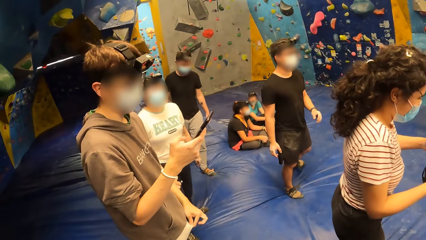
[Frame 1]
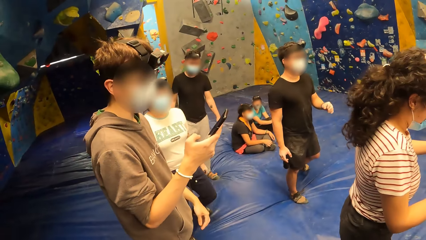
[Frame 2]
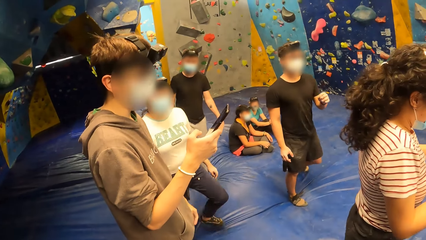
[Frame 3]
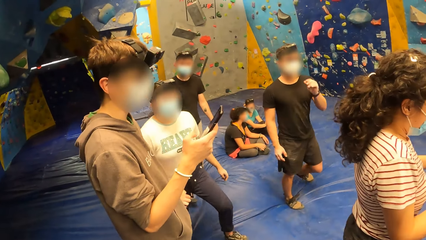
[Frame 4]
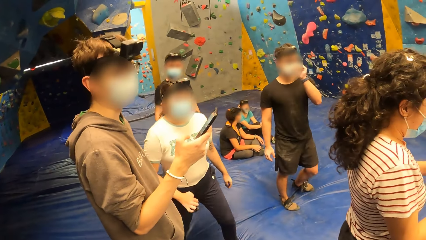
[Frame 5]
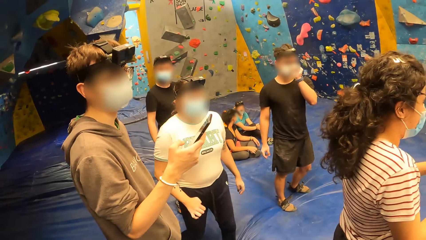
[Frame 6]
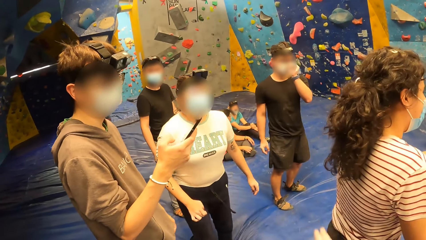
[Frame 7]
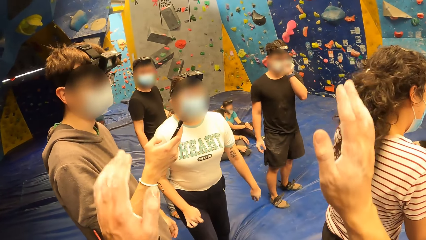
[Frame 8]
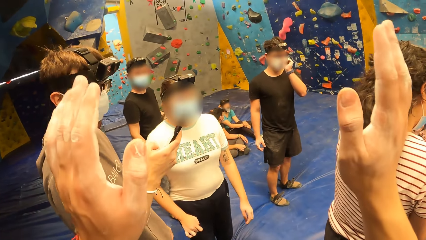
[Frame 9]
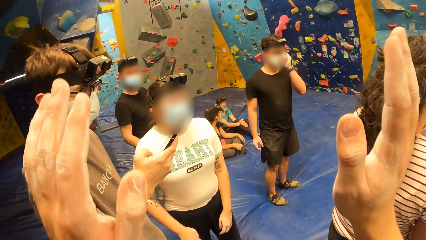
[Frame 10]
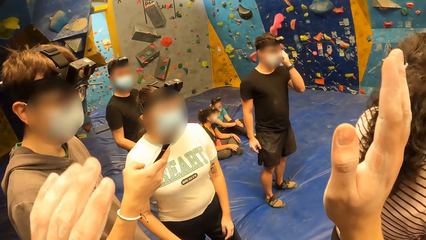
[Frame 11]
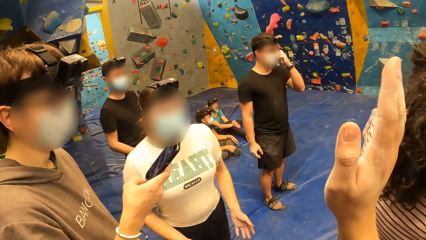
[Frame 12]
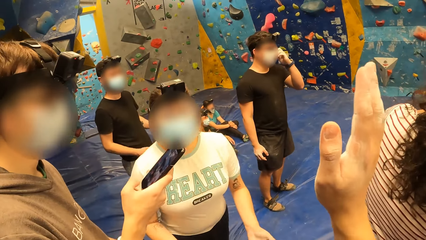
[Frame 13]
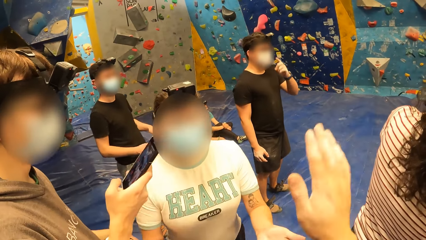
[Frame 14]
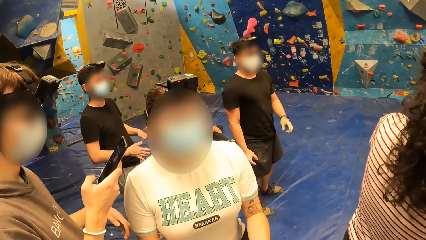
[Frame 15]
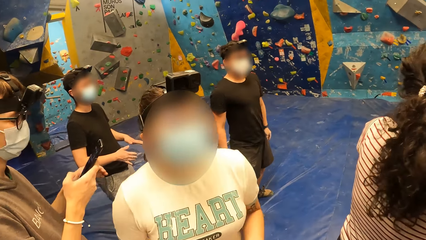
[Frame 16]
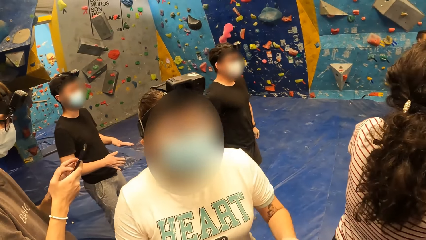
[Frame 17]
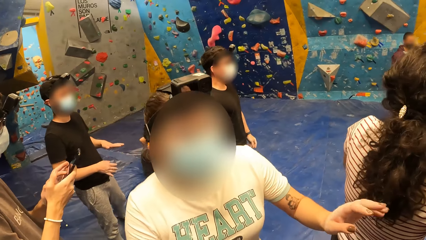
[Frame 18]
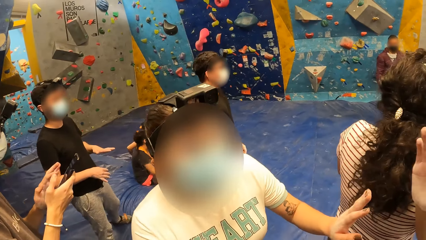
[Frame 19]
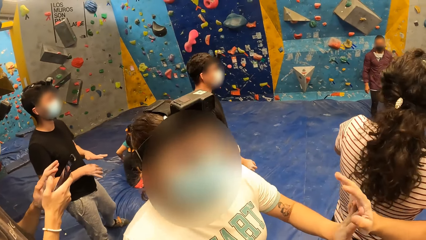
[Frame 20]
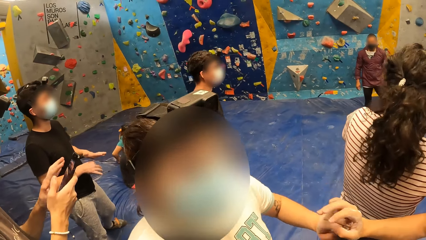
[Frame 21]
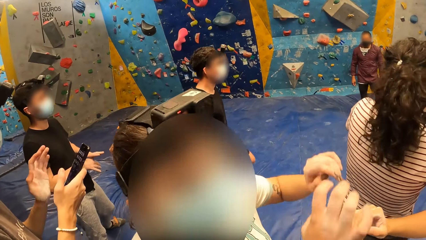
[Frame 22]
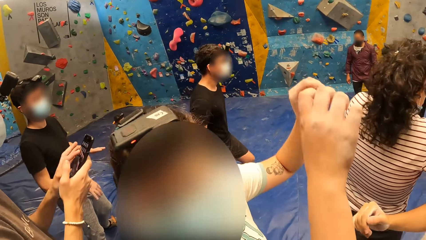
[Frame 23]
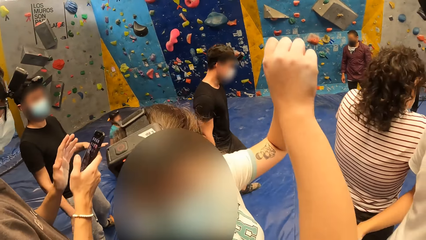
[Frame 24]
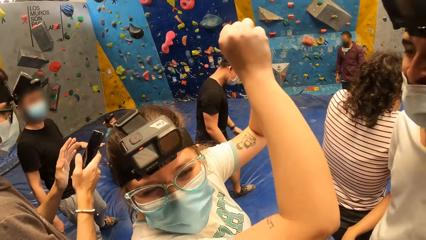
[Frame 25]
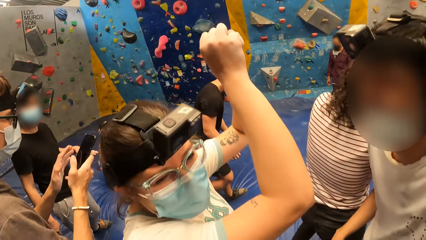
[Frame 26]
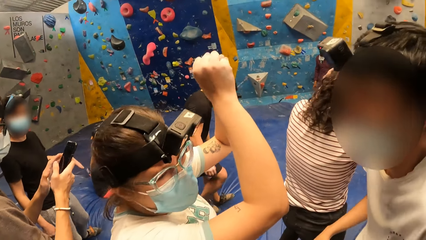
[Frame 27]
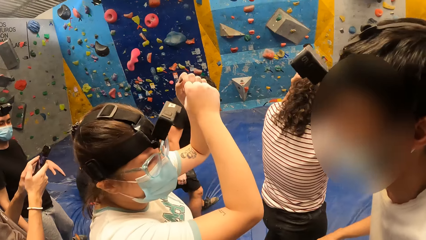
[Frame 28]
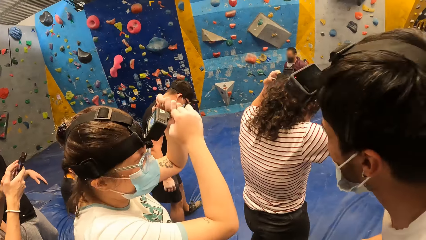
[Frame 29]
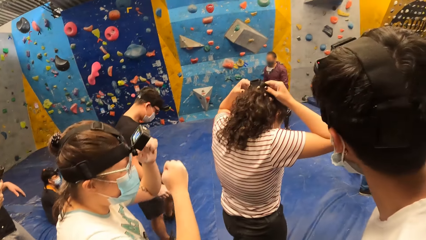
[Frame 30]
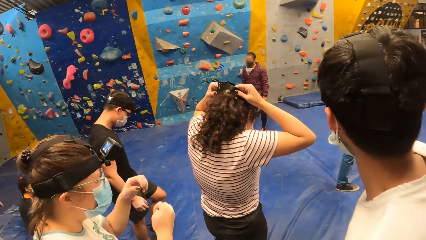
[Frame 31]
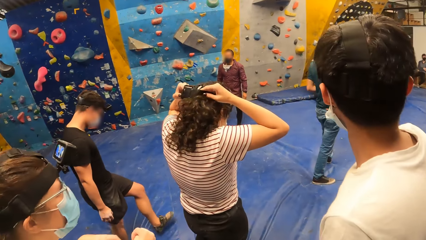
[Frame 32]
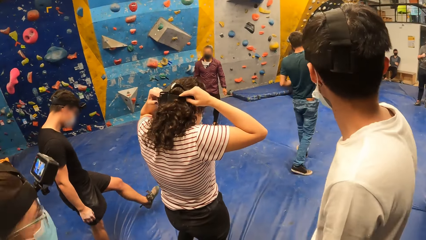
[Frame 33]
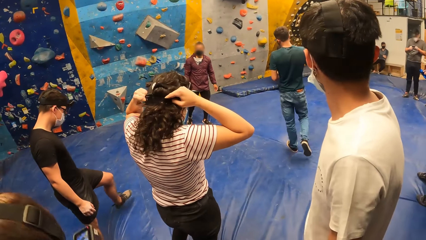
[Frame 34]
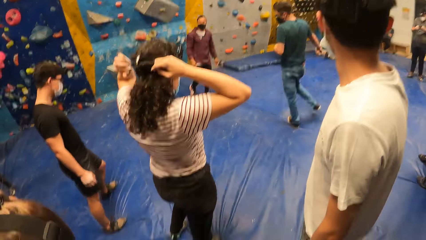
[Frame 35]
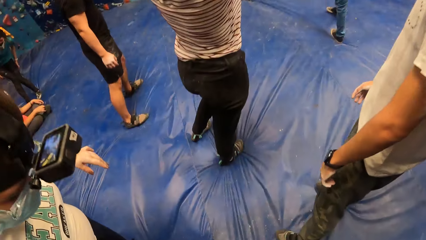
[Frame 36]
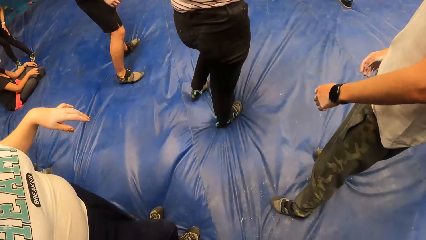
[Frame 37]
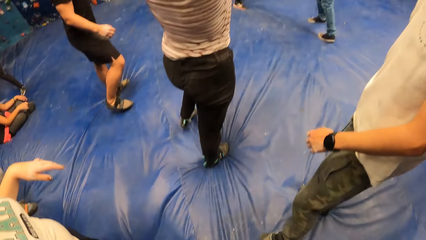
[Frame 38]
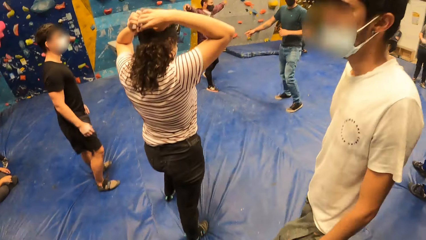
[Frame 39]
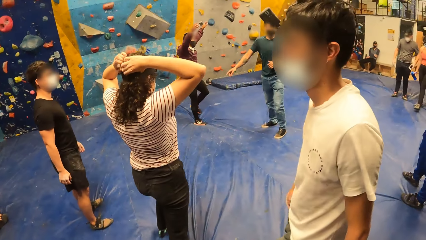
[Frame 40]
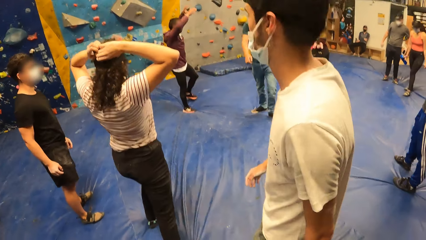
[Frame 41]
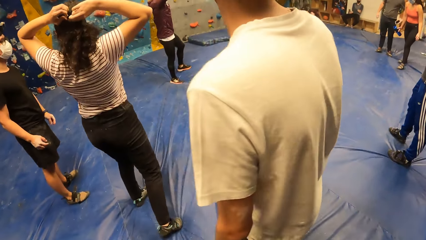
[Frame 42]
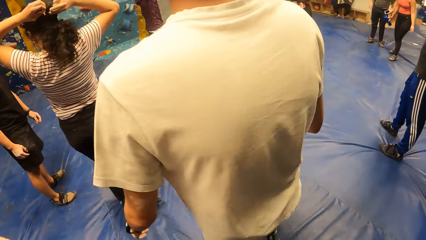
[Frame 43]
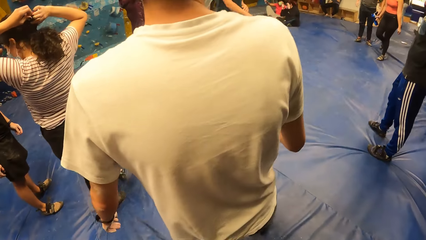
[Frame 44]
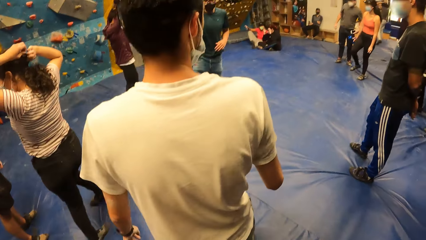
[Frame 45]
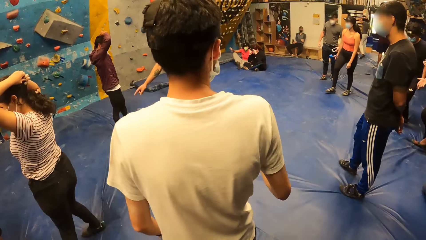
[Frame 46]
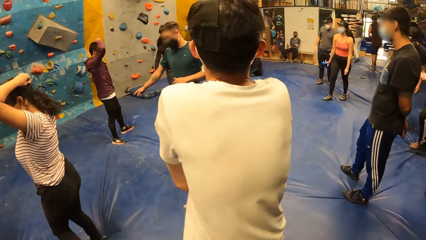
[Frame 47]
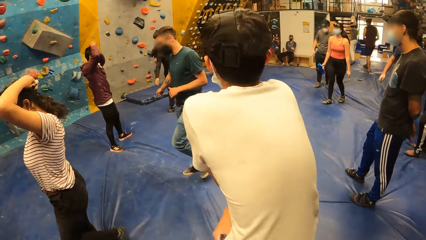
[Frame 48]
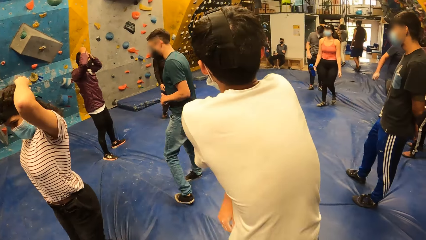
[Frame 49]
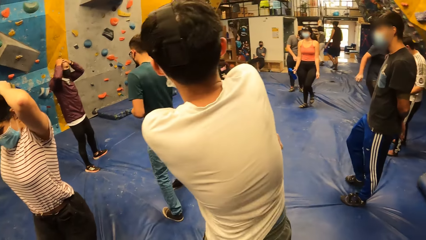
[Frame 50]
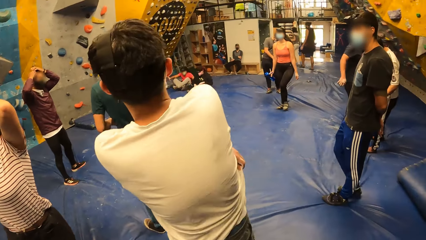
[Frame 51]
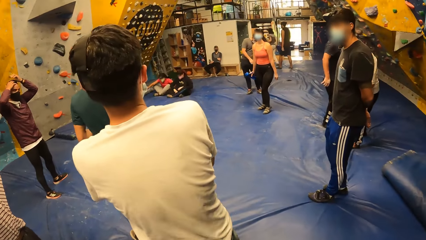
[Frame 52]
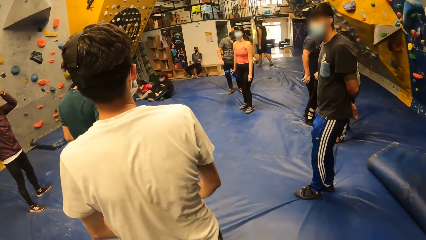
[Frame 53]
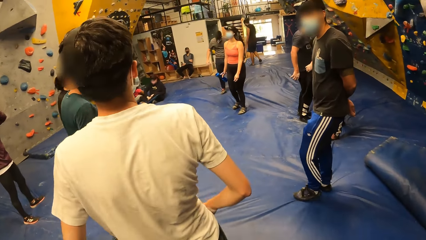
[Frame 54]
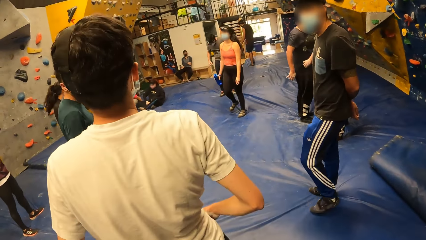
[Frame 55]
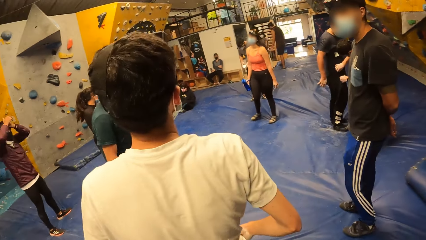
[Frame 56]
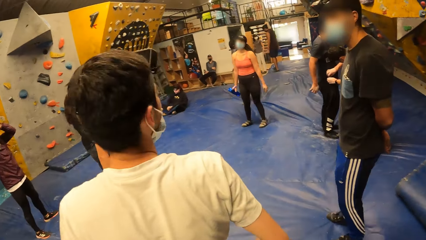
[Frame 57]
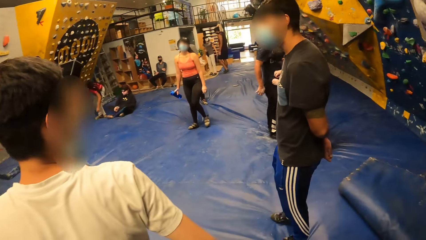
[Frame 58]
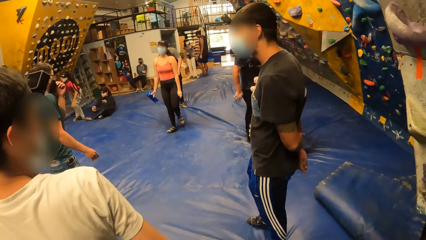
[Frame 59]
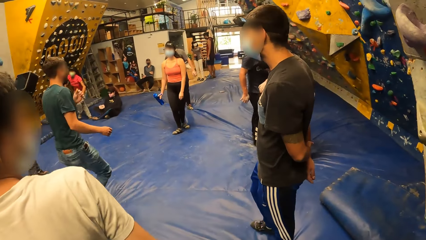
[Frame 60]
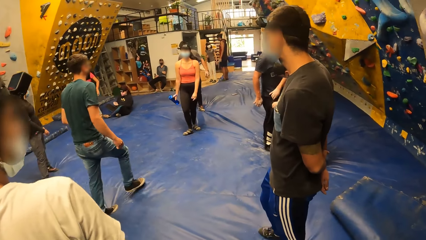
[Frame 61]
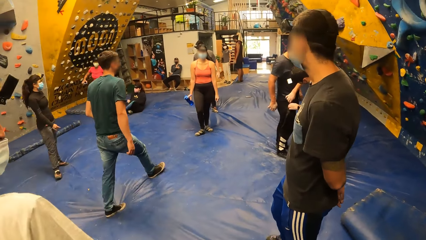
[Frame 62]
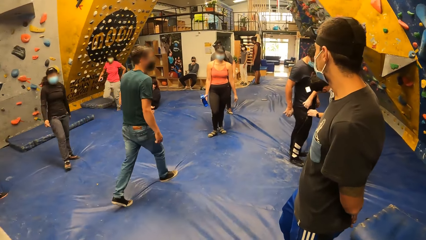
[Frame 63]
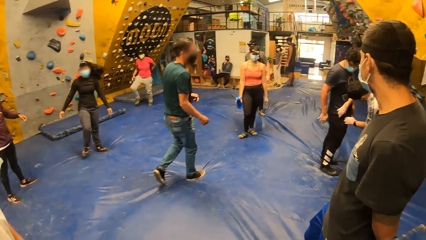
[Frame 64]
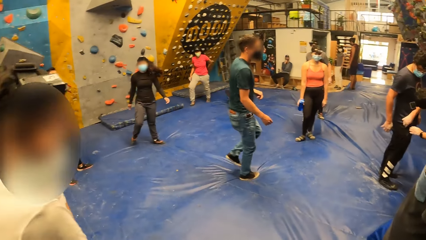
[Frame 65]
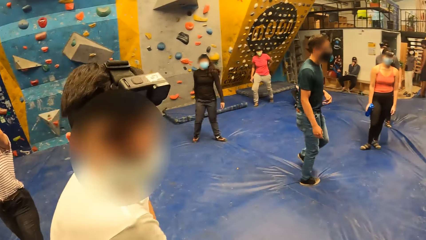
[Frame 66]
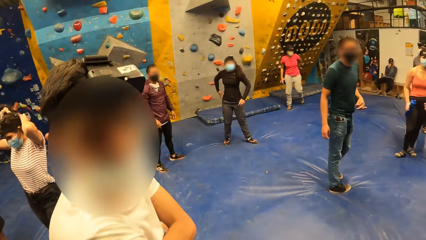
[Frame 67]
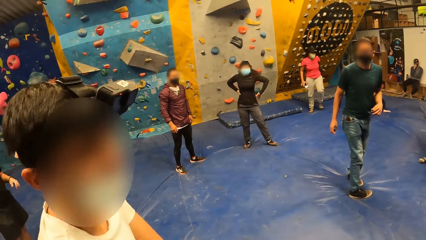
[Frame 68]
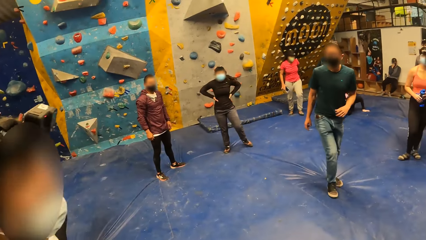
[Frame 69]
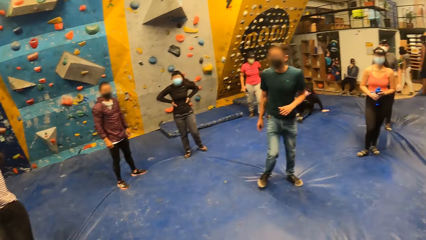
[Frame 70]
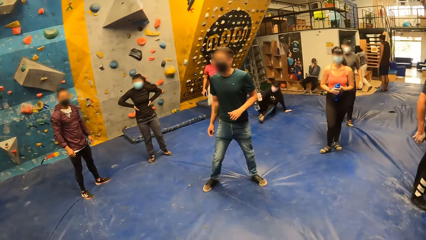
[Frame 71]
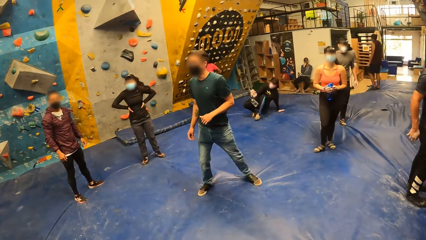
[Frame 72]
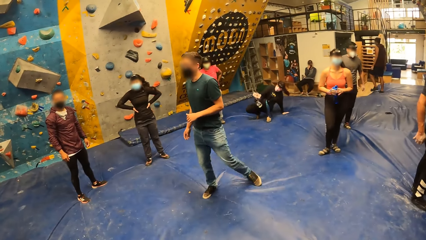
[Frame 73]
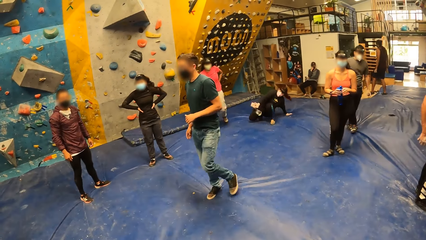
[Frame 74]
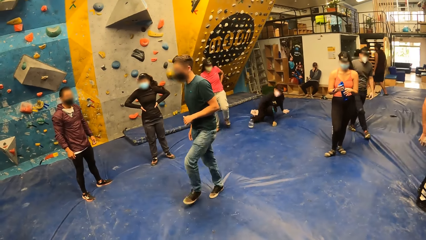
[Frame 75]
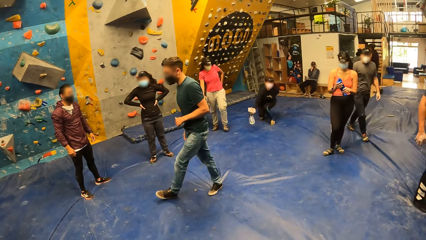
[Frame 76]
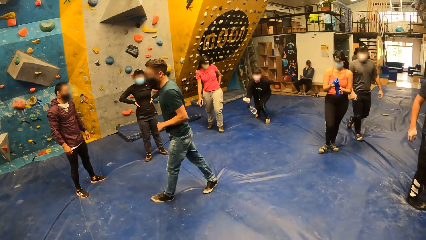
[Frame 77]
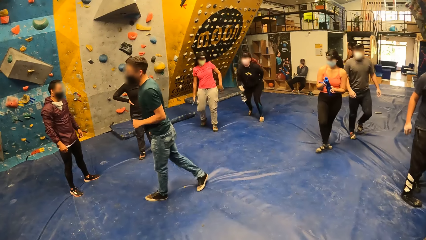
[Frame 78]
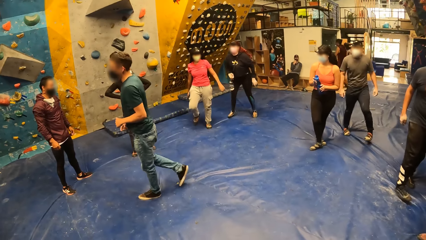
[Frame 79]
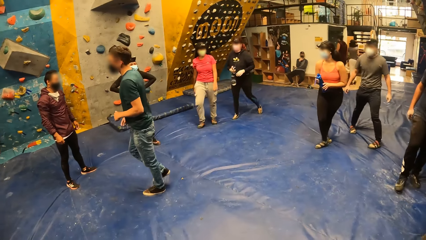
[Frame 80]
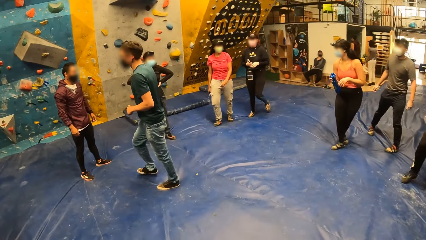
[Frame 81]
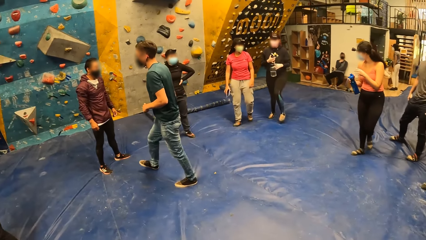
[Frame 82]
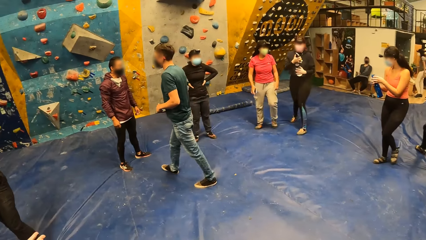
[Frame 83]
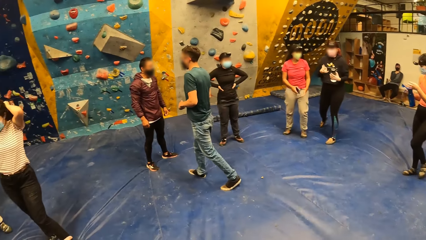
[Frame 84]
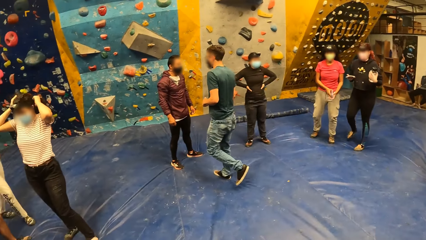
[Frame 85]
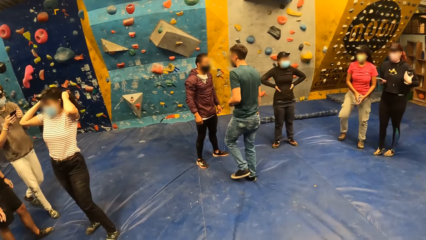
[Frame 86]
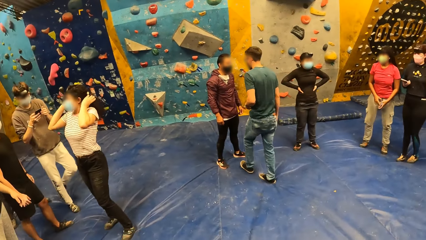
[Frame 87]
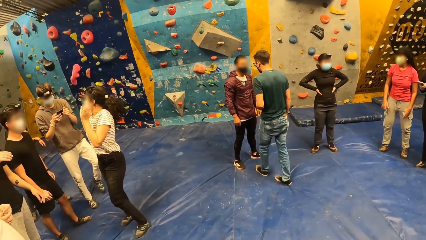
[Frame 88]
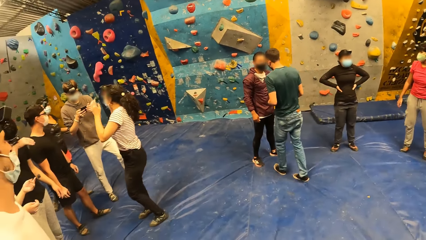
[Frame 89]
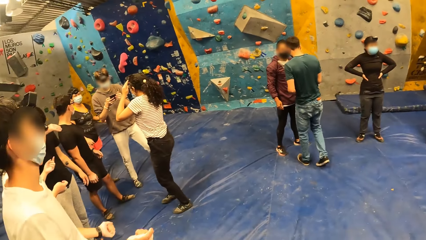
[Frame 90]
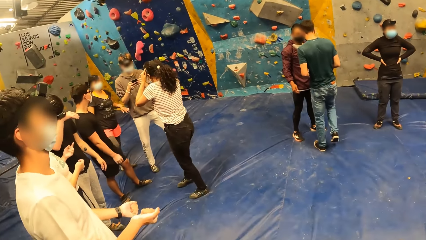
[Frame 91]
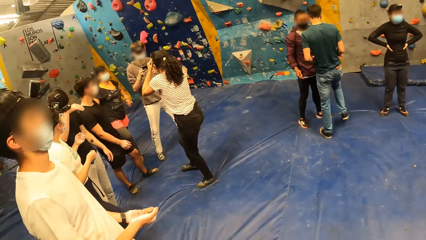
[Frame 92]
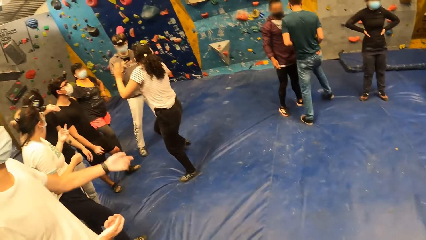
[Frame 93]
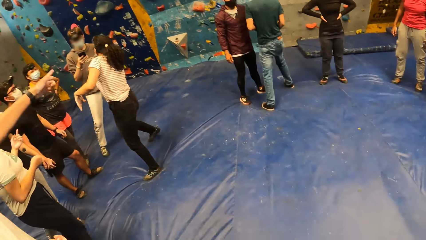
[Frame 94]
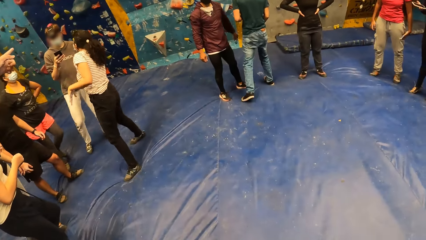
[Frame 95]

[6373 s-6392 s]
A man operates a phone in his right hand. The camera wearer stands in the house. She shakes a woman's palms with her palms. The woman shakes the right palm of another man with her left palm. The camera wearer stands in the house.
